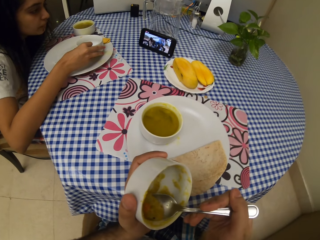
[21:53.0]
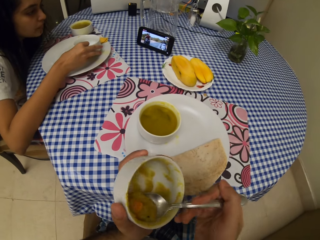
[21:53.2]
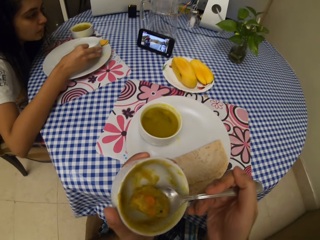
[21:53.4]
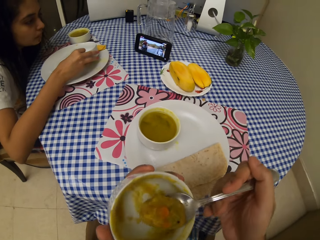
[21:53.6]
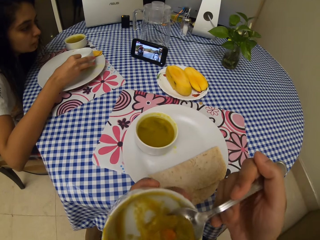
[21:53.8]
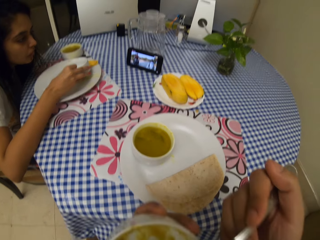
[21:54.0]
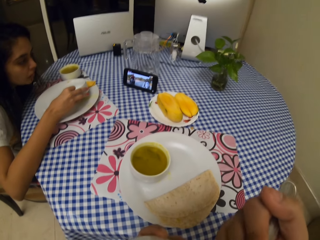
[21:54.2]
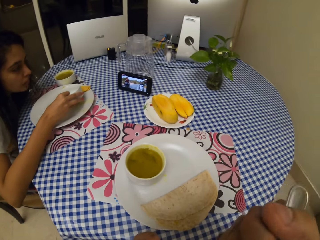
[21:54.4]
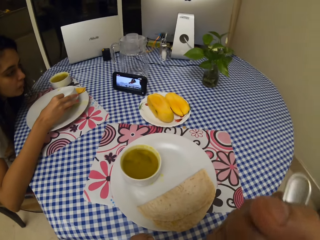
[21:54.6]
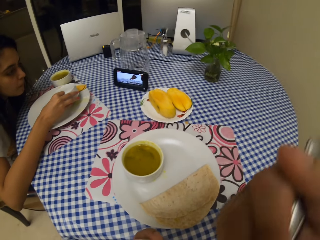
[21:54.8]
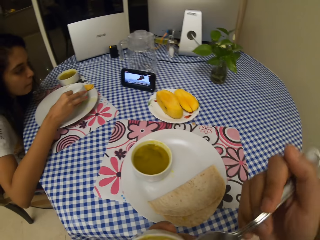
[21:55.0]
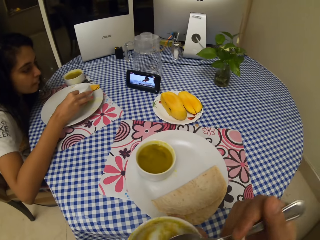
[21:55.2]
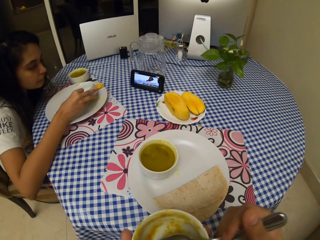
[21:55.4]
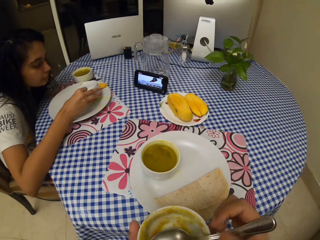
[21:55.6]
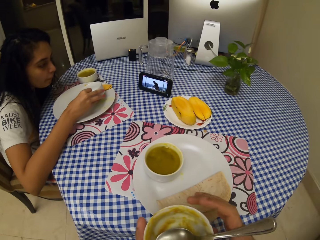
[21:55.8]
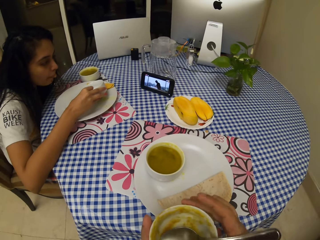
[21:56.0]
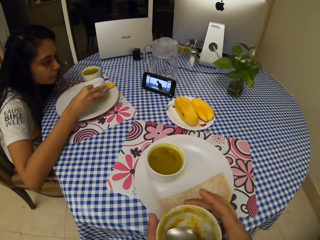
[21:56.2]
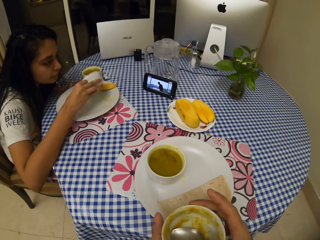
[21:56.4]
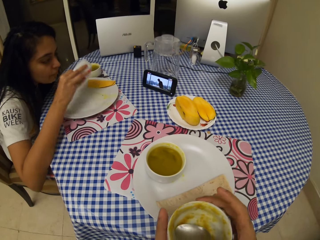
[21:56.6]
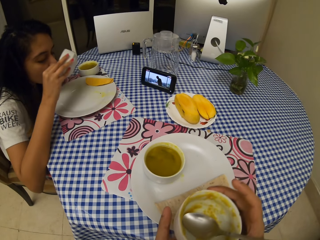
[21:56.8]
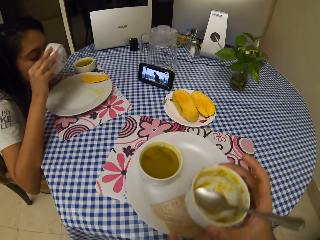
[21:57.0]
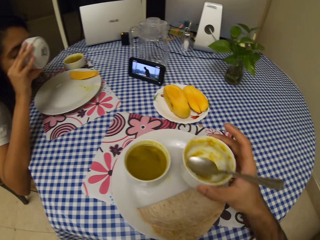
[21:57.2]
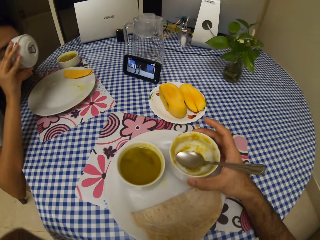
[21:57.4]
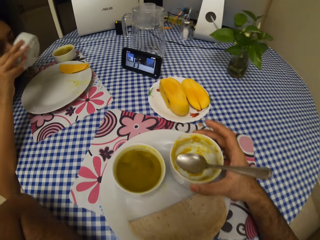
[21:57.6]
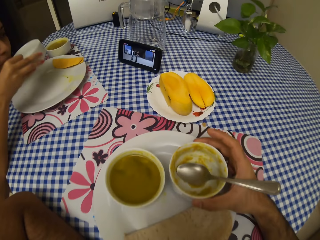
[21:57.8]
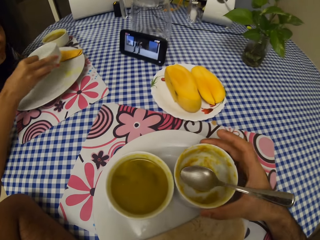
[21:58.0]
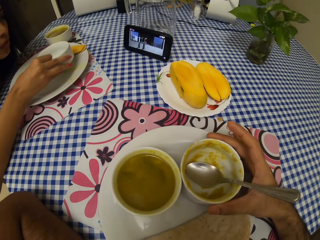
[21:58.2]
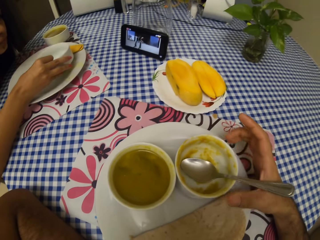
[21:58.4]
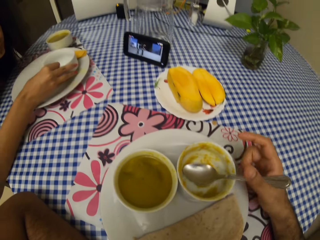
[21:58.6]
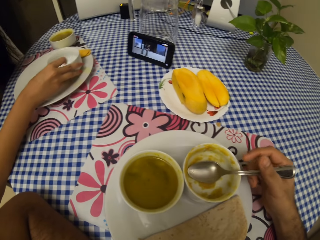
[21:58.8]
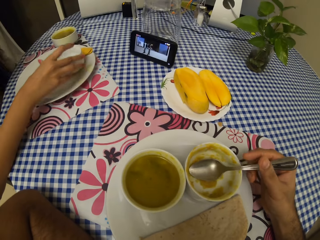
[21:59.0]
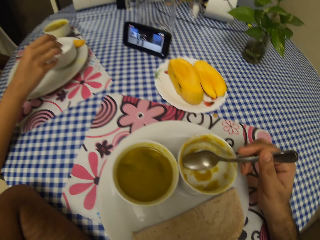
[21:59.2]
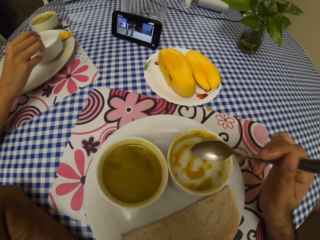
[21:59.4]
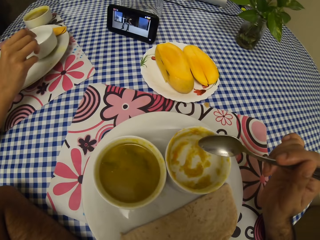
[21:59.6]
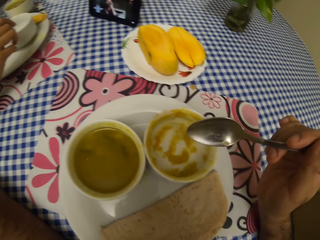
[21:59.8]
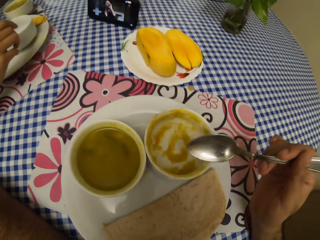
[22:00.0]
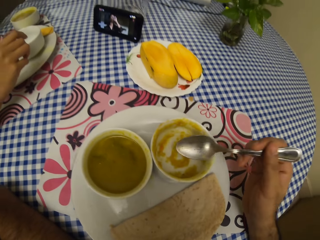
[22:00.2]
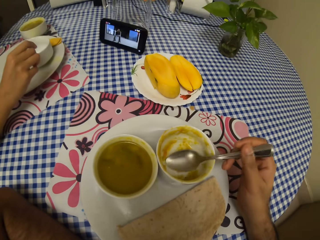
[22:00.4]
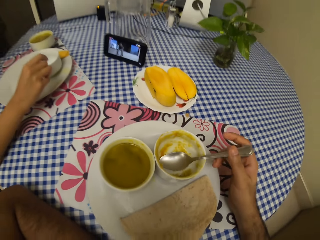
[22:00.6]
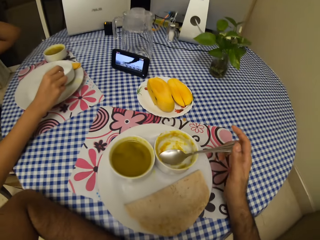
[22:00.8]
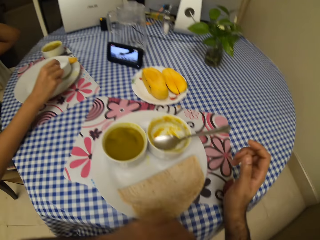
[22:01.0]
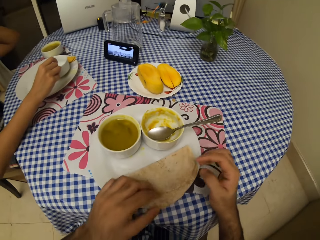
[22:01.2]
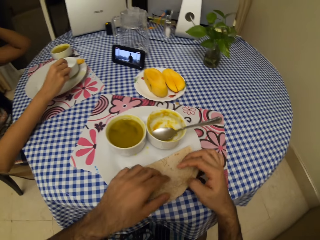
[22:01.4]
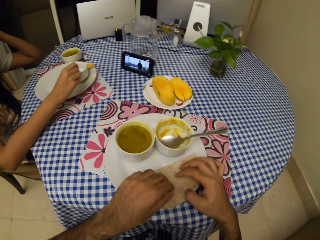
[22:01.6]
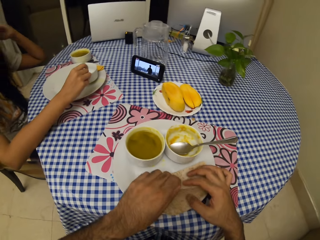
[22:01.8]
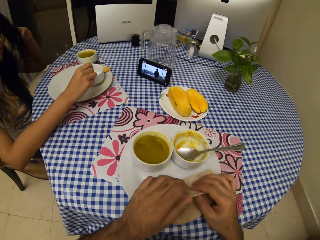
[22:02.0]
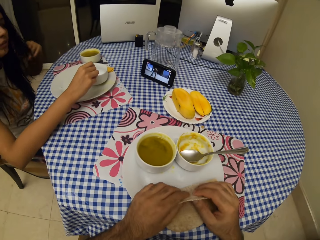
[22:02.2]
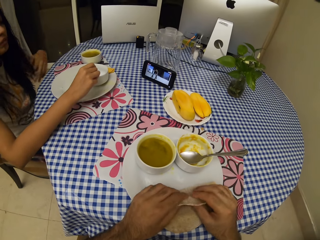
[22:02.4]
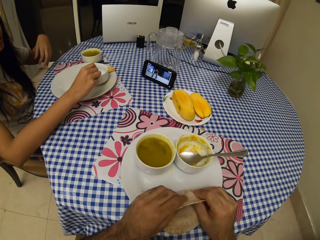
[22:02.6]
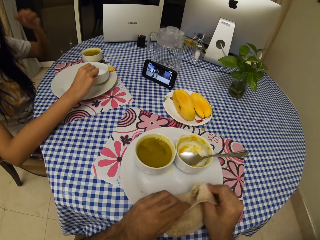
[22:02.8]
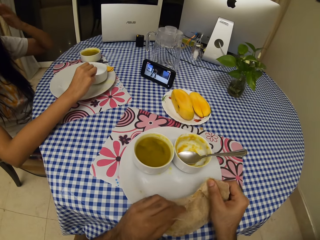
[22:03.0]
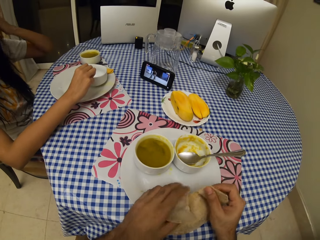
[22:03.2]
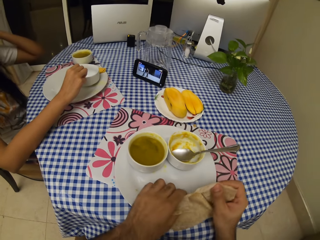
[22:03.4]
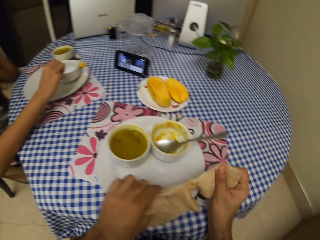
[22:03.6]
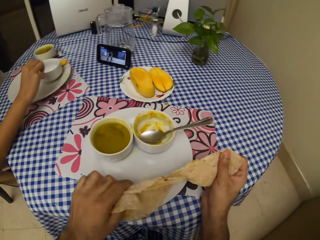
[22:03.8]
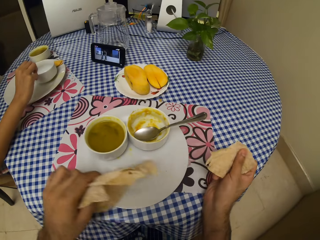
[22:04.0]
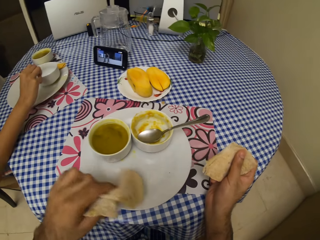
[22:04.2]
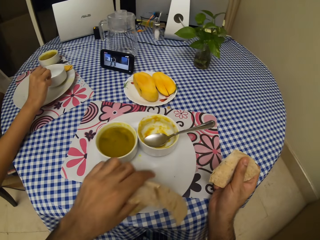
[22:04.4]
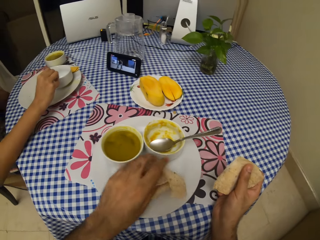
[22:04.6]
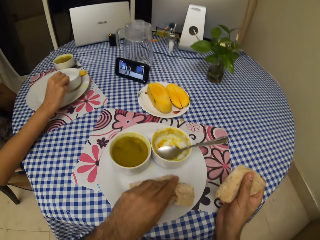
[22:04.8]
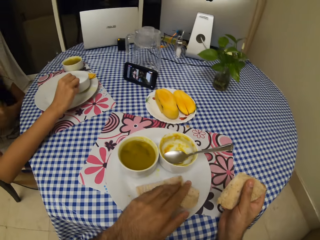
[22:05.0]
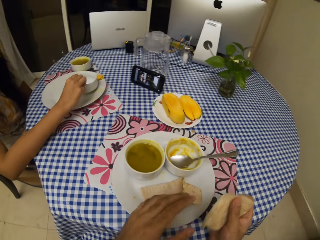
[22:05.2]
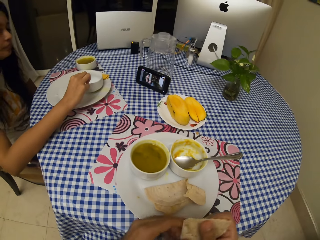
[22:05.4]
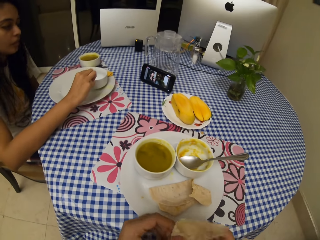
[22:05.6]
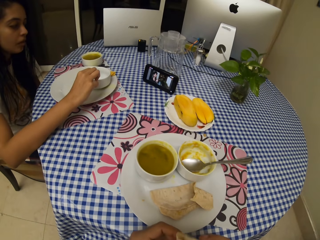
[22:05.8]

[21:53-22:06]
The camera wearer eats the food. A woman drinks soup. The camera wearer puts the bowl on the plate. The woman puts the bowl on the plate. The camera wearer puts the spoon on the bowl and cuts the chapati.

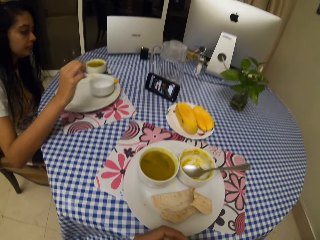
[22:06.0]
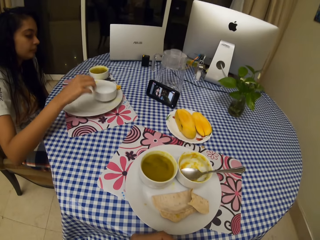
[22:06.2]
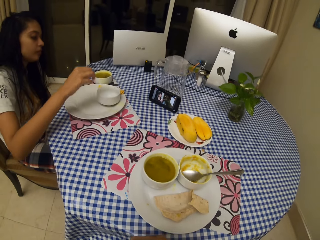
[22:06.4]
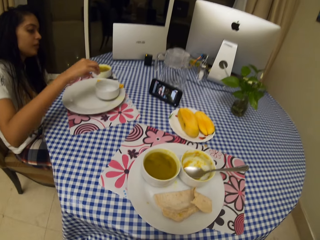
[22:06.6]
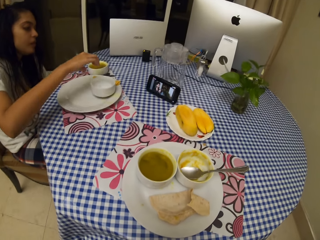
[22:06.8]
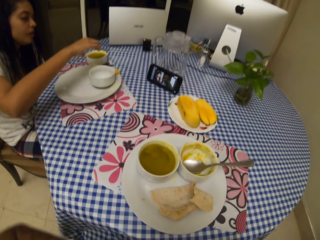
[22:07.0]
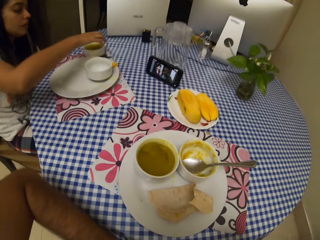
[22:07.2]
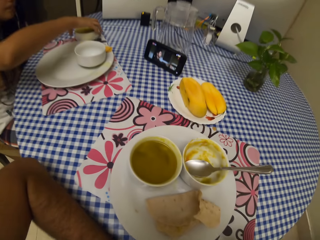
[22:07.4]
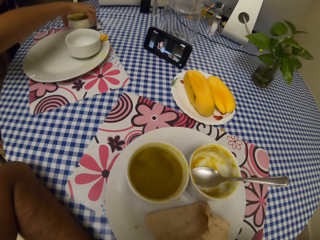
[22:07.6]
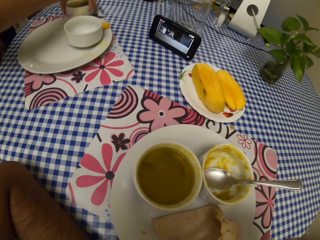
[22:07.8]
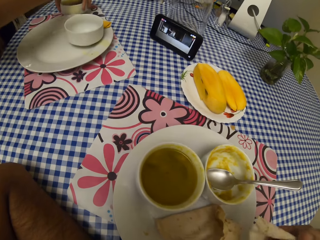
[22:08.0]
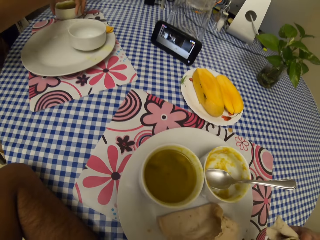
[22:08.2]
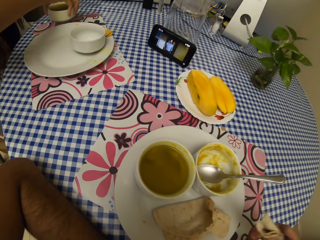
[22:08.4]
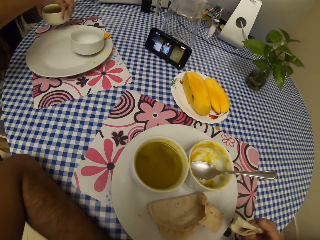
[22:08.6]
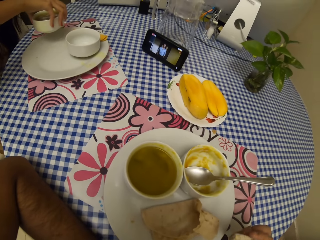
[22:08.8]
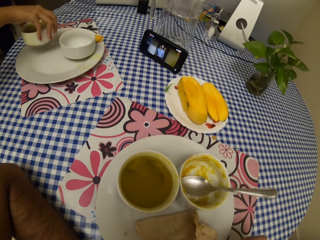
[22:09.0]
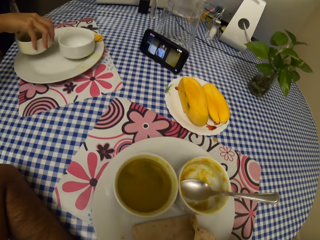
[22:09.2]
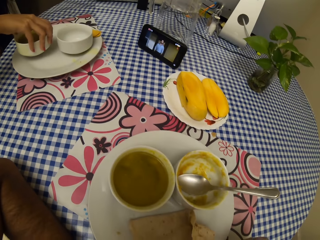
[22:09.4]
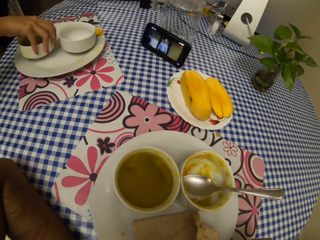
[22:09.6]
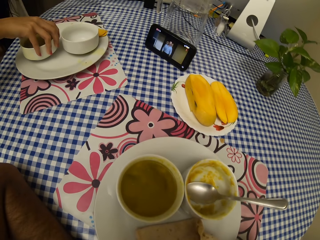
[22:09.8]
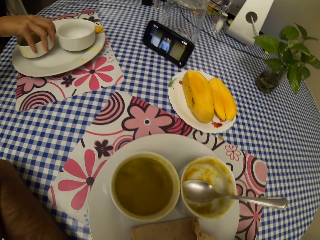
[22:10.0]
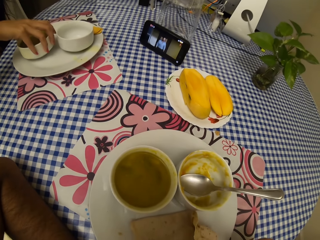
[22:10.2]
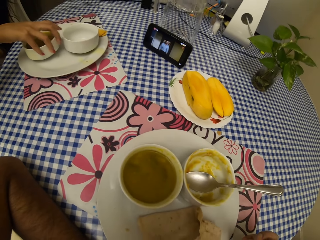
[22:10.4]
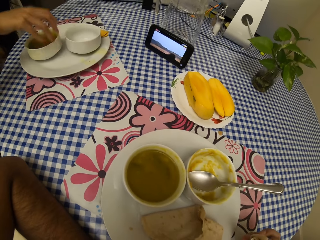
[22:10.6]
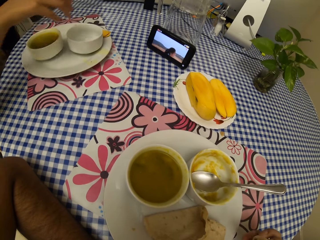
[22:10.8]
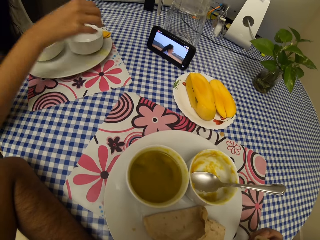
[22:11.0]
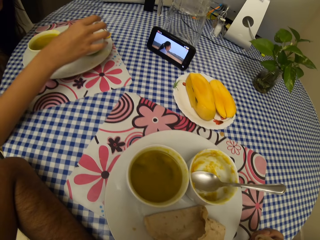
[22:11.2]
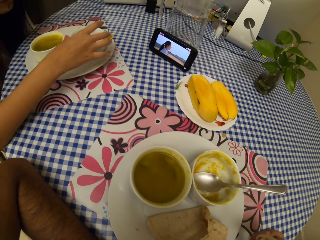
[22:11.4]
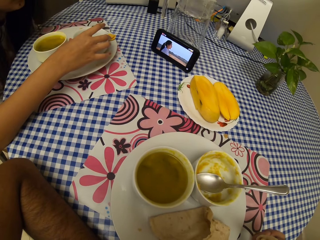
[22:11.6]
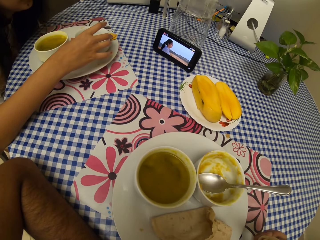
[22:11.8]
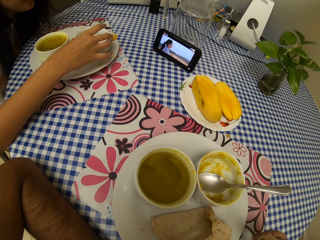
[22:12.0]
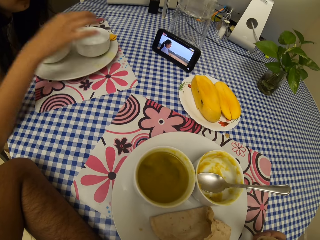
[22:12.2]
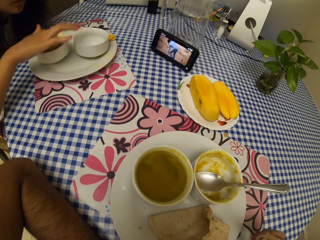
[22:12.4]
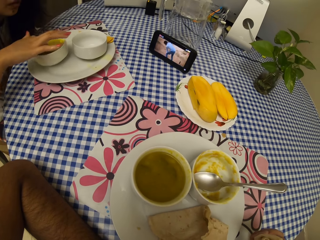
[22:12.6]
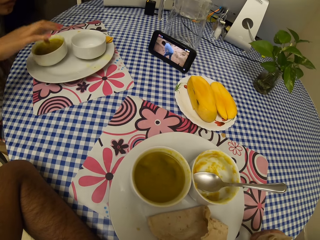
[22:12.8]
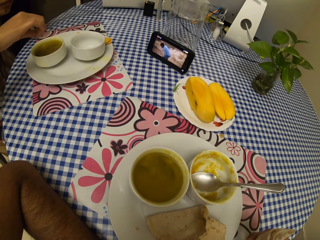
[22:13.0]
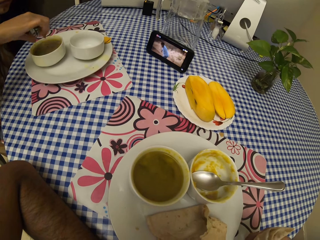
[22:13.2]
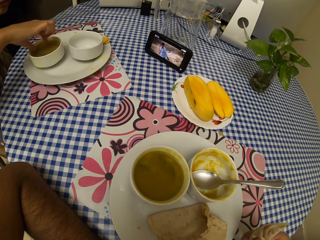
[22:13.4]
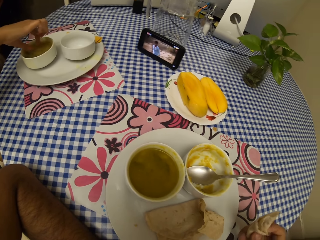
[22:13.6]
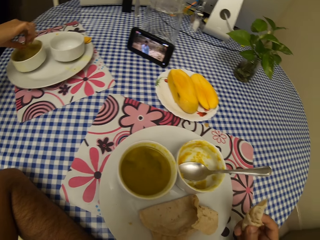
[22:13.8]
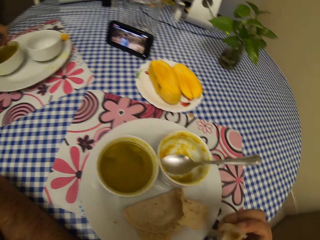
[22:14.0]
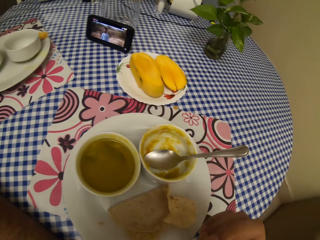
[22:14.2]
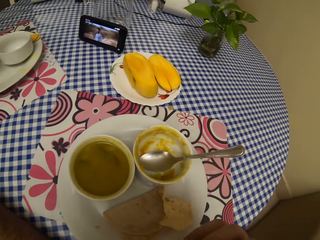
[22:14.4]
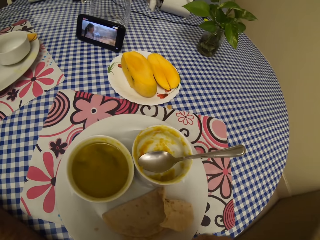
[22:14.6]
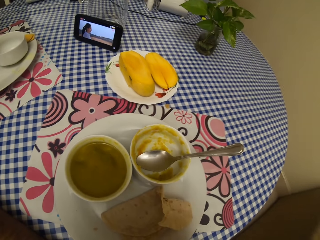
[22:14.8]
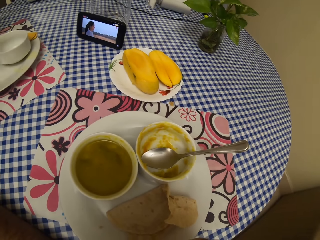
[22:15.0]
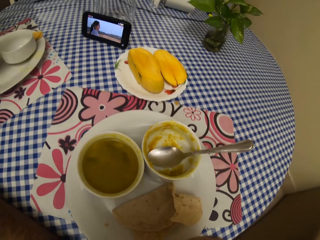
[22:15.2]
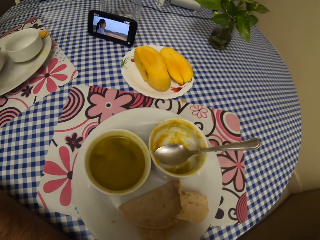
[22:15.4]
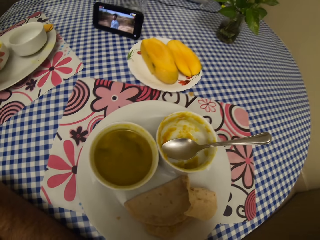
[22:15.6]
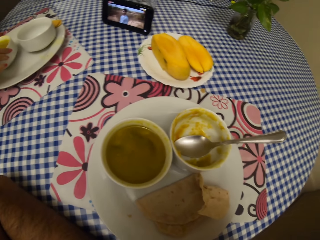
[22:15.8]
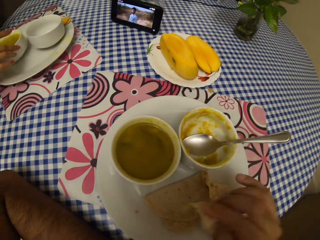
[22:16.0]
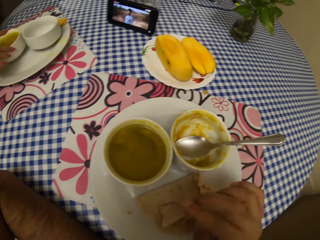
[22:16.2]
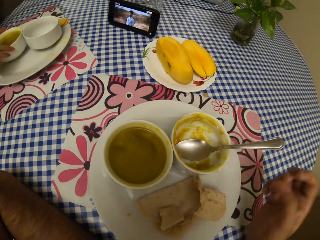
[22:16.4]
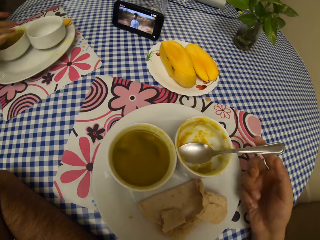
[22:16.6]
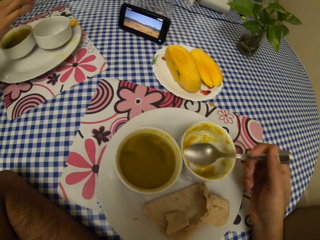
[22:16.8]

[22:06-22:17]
A lady picks up the other bowl. The camera wearer eats the chapati. The lady puts the soup bowl on the plate. The lady puts her finger in the bowl.
